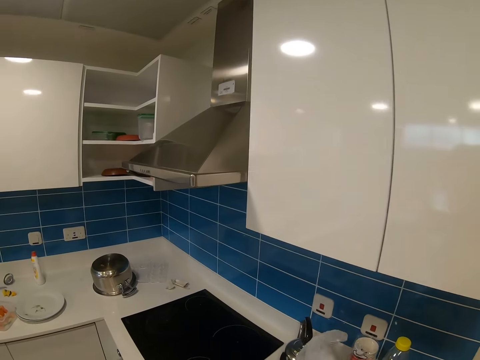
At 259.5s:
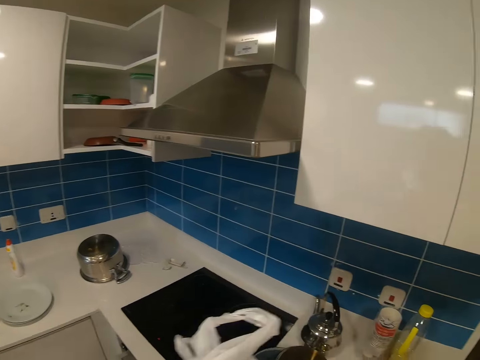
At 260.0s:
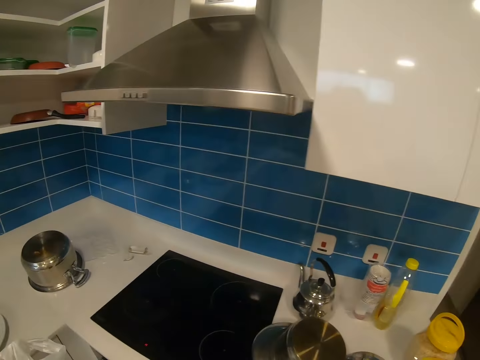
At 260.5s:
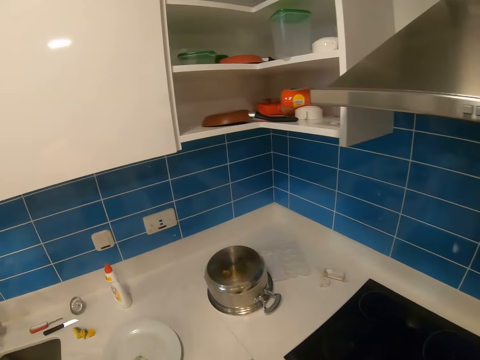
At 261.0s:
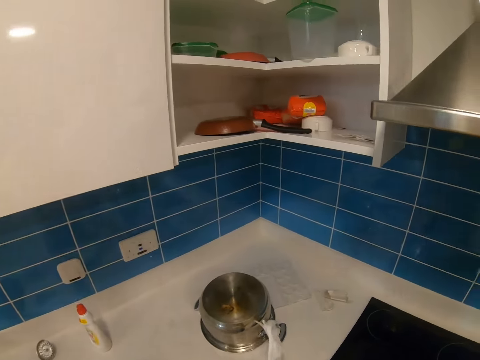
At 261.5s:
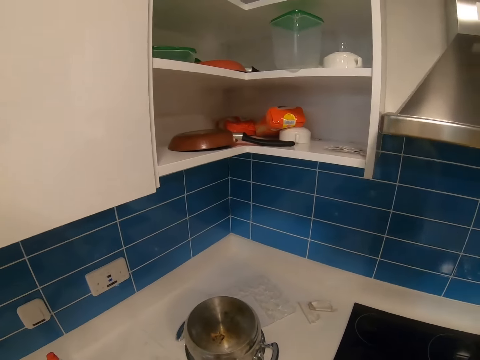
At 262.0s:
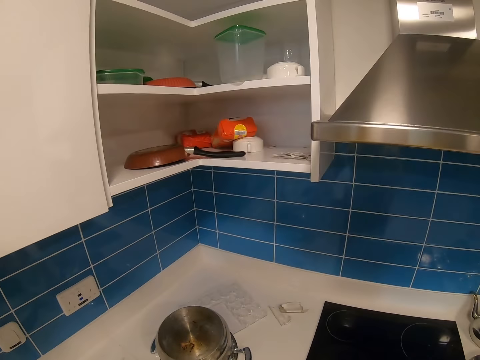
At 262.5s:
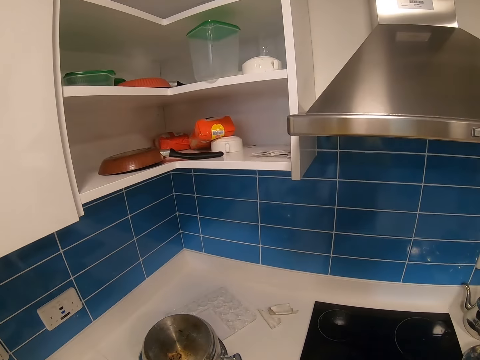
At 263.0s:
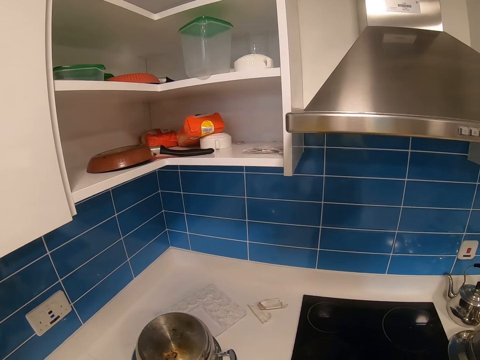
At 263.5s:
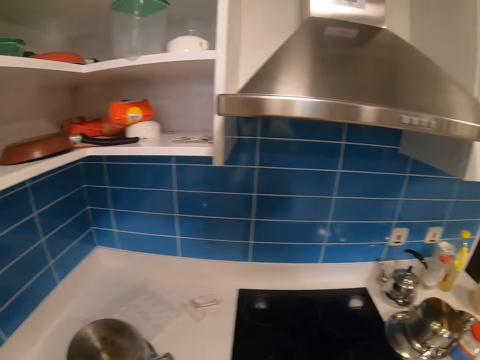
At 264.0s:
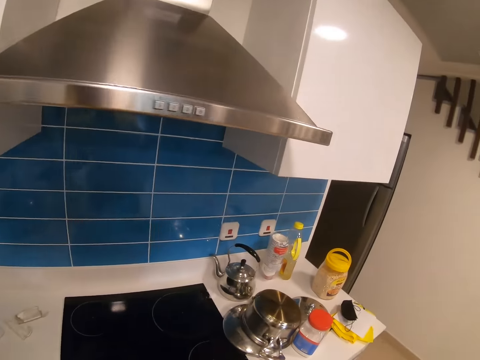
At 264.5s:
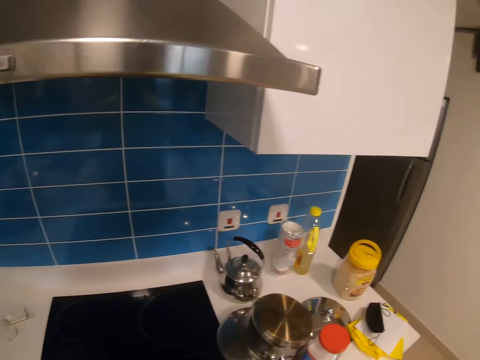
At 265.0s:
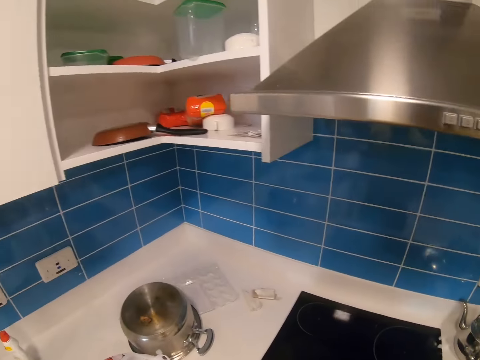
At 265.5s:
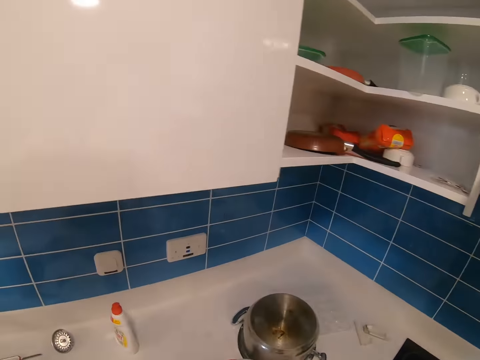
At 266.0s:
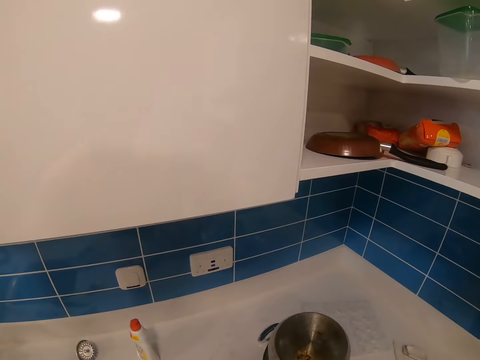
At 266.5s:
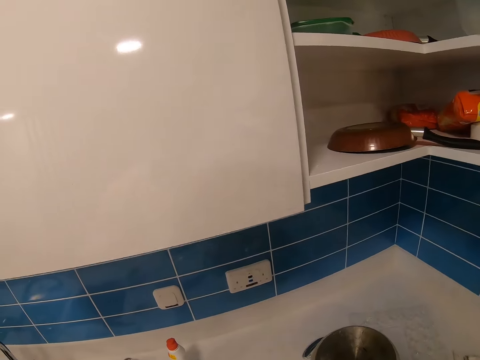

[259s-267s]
The camera wearer picks up paper. They walk around. They look around.

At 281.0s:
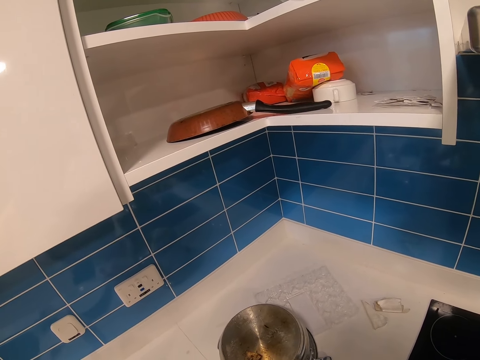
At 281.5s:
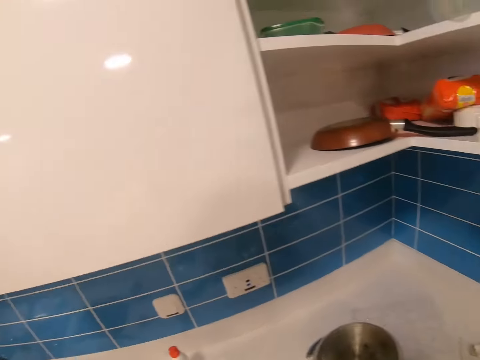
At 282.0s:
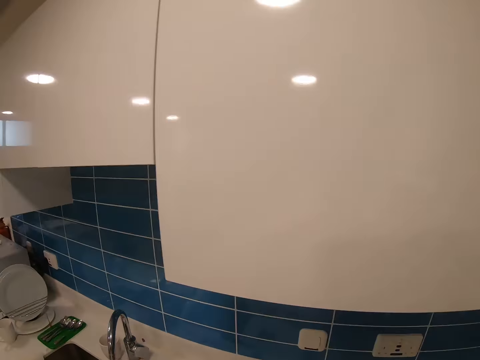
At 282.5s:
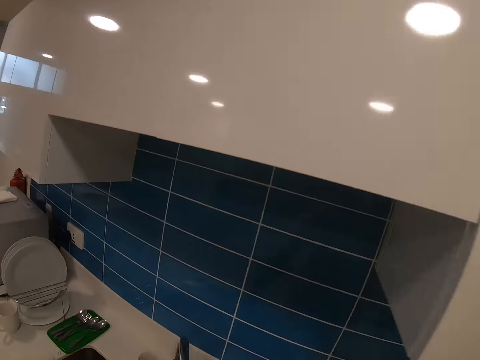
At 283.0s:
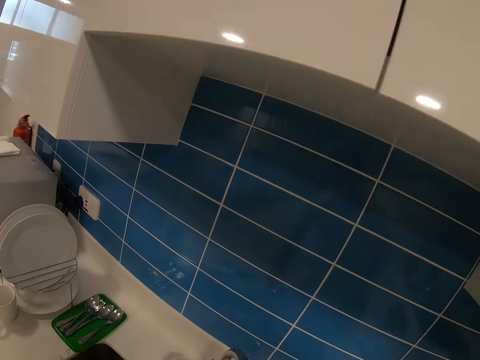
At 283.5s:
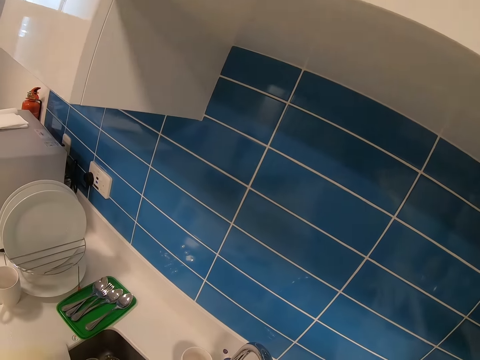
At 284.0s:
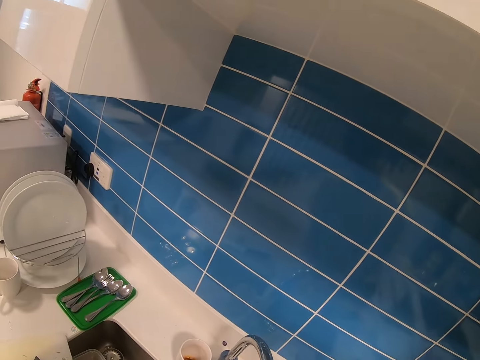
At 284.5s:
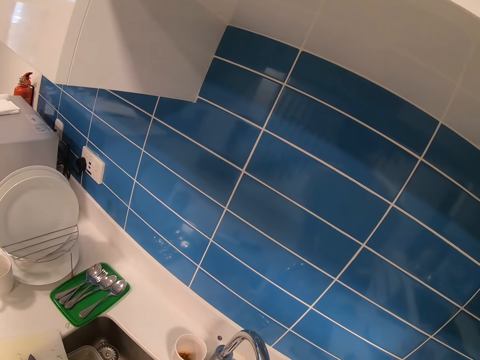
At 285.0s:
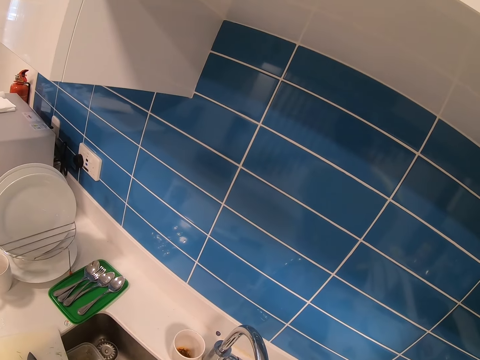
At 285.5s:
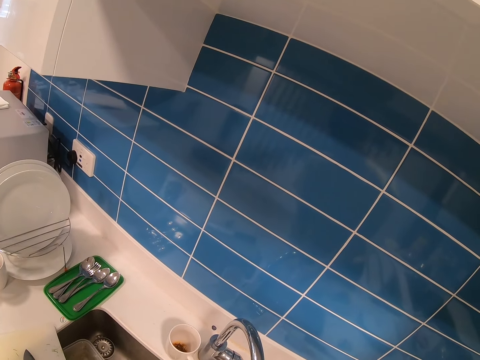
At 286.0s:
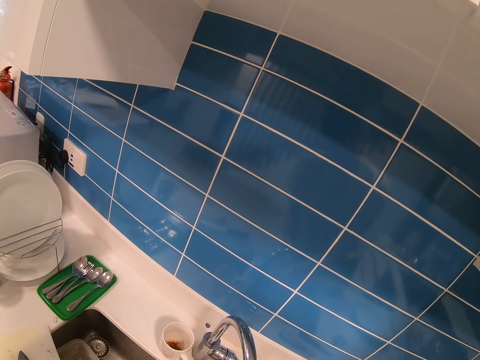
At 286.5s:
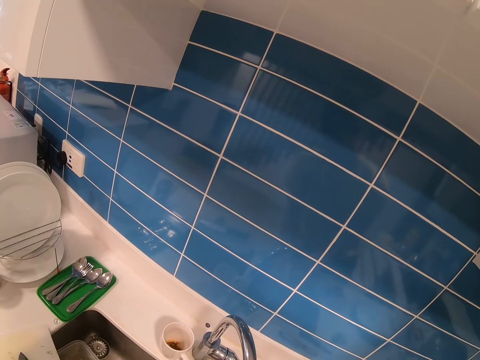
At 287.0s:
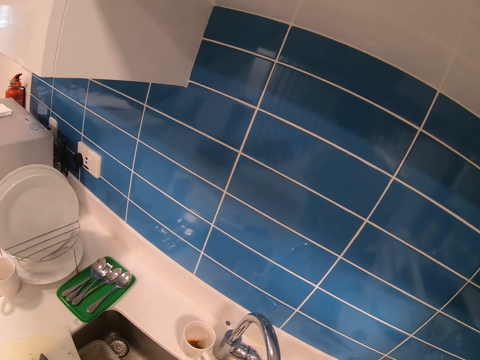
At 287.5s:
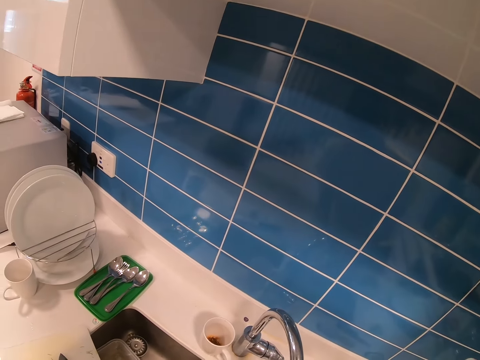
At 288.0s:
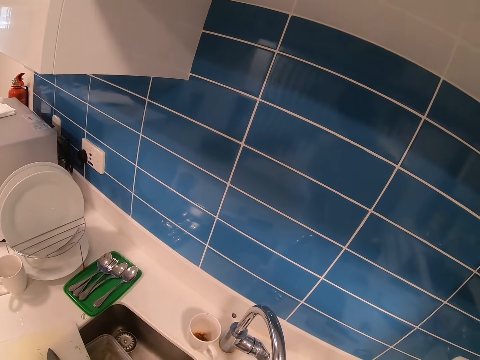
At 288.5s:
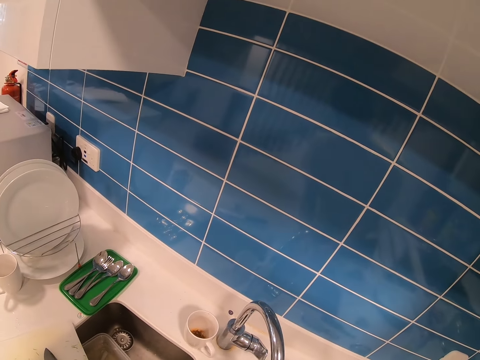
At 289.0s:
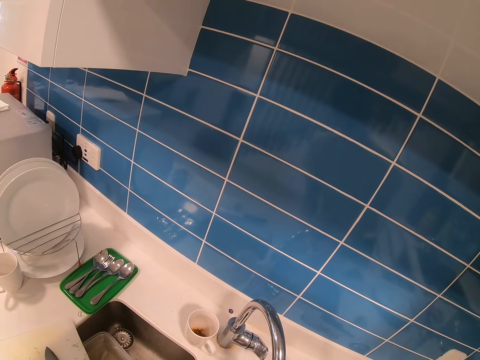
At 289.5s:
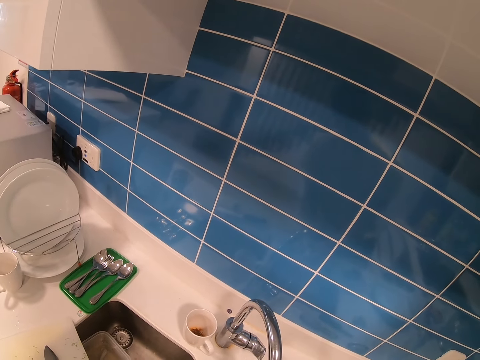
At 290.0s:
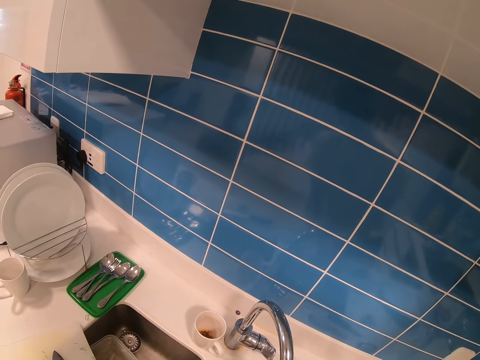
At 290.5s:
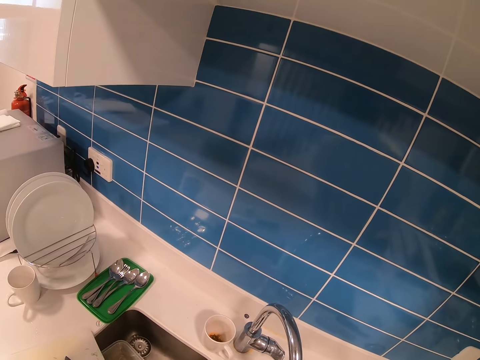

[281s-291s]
The camera wearer rinses something.

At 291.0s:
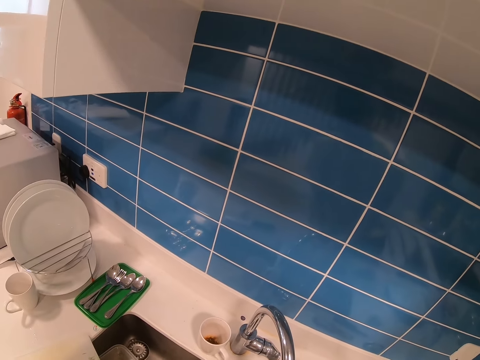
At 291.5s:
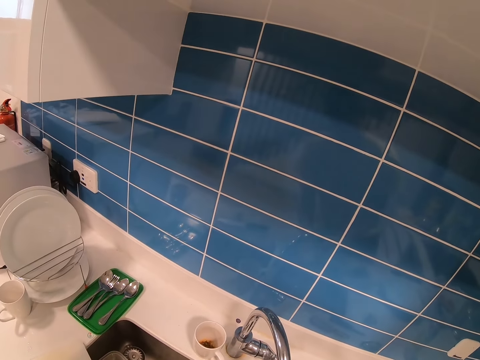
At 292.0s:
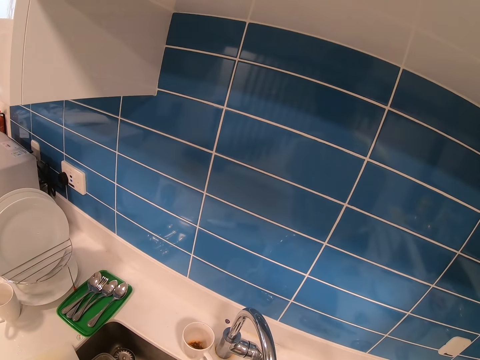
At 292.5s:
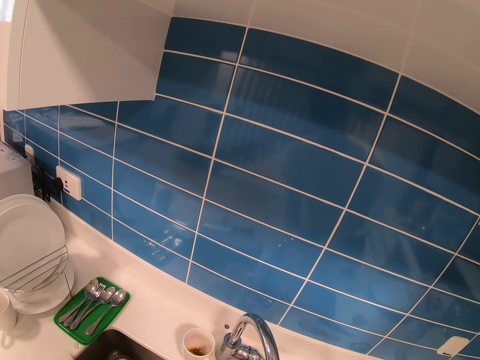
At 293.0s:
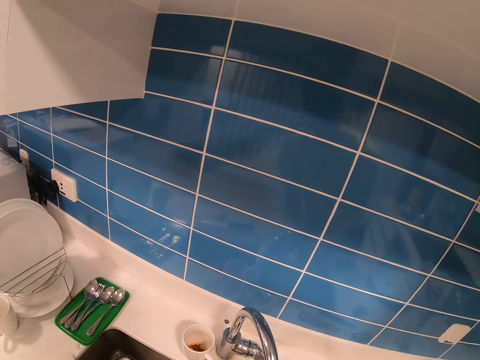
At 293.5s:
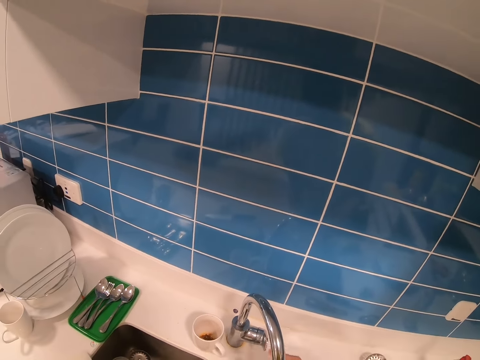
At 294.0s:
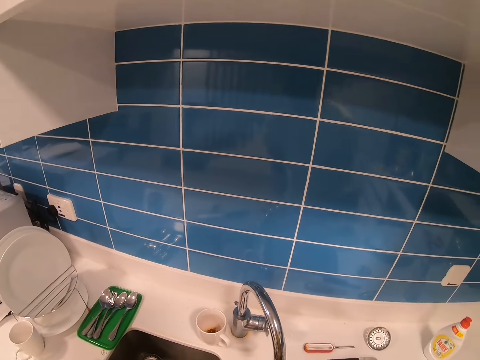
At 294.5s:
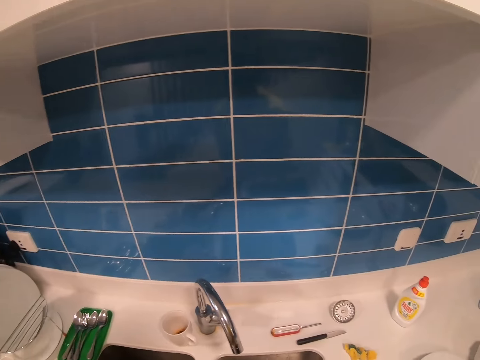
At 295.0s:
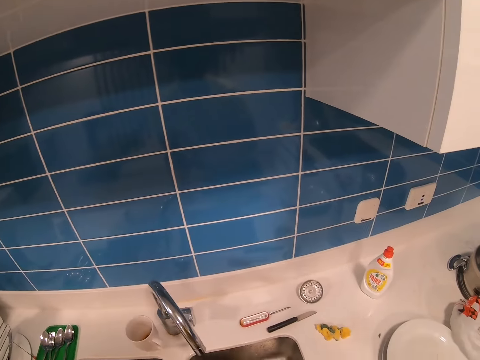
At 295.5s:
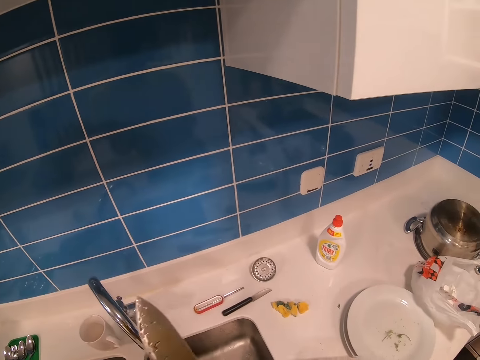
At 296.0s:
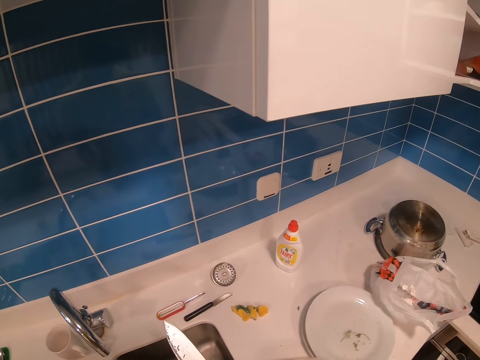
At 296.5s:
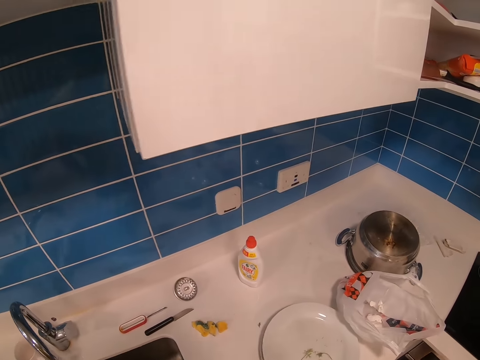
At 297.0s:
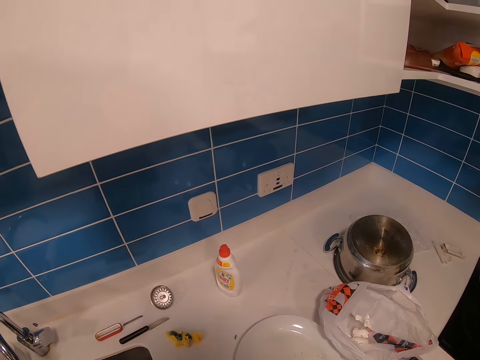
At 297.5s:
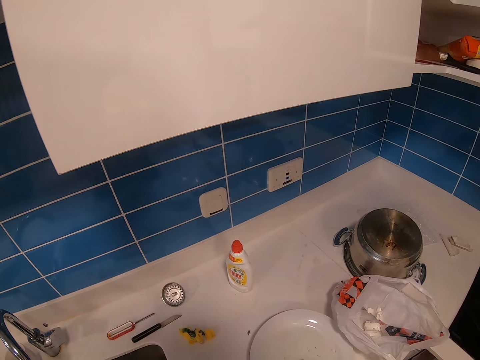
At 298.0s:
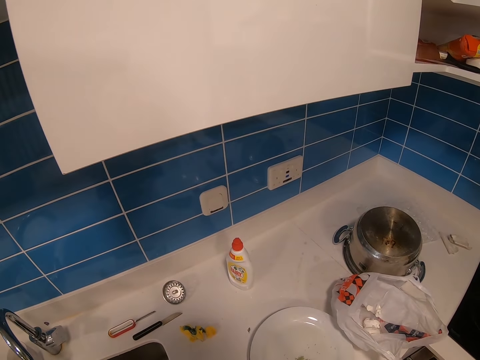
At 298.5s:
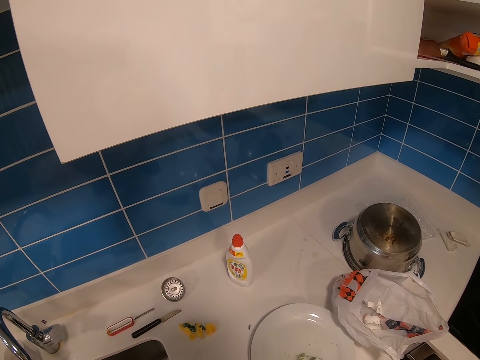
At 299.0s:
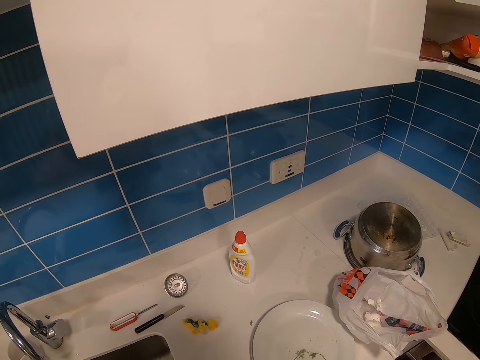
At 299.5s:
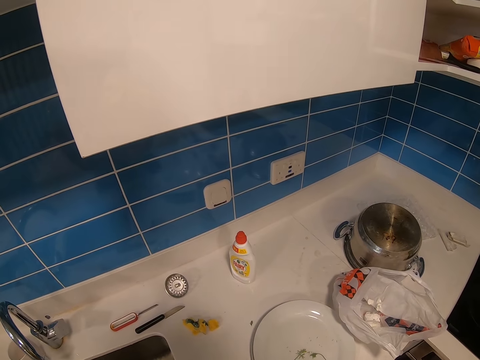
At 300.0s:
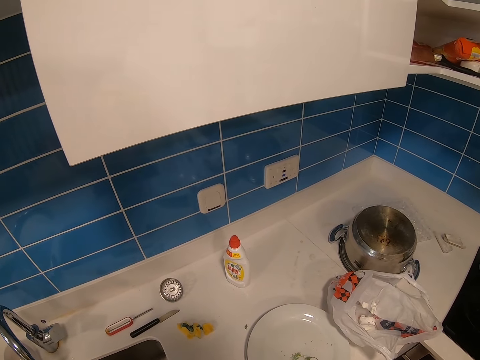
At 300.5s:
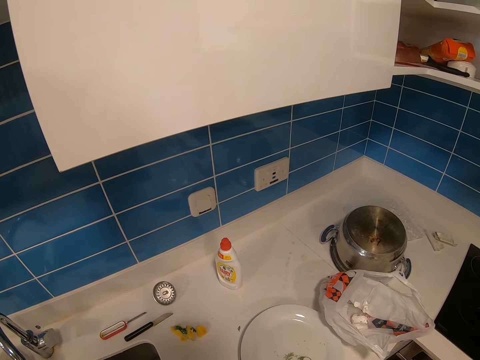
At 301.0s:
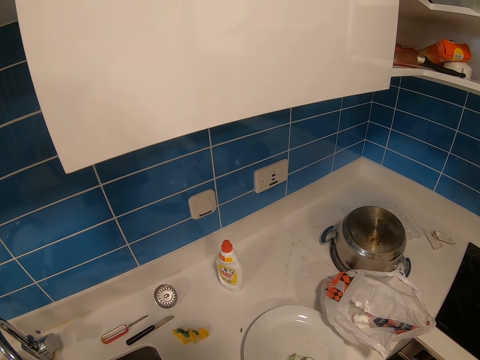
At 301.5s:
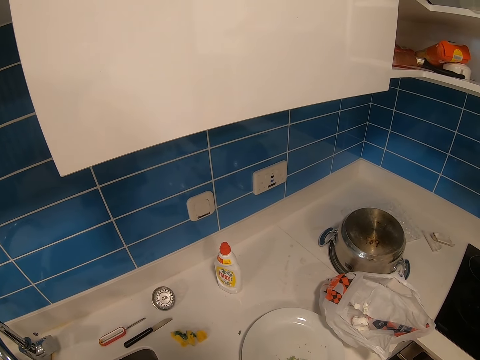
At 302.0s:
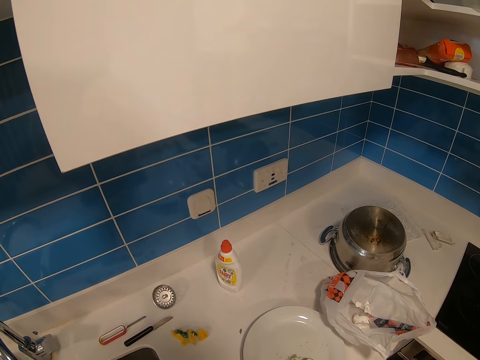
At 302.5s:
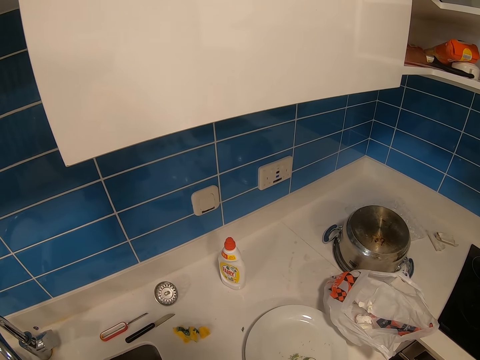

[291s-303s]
The camera wearer touches the tap. They shake the plate on the sink. They hold the knife. They stand along the countertop.
